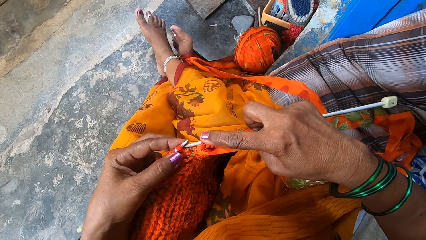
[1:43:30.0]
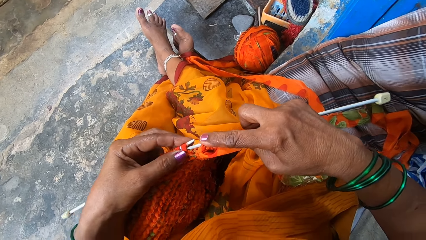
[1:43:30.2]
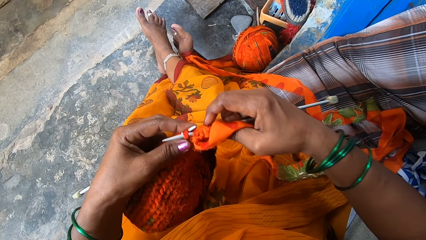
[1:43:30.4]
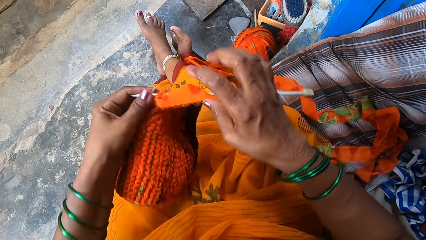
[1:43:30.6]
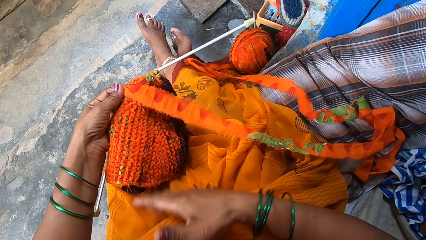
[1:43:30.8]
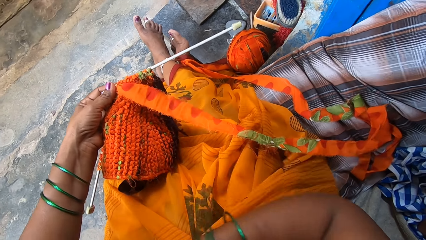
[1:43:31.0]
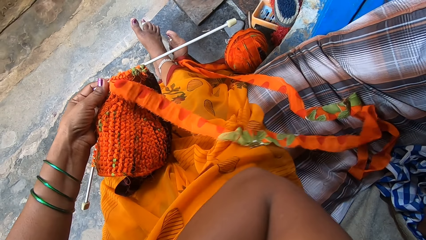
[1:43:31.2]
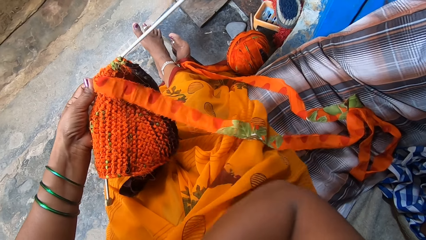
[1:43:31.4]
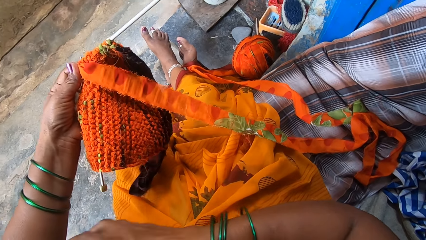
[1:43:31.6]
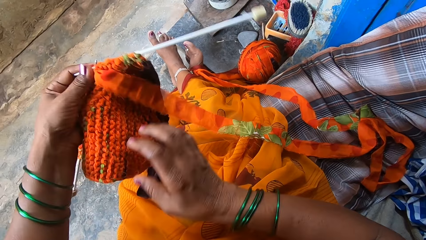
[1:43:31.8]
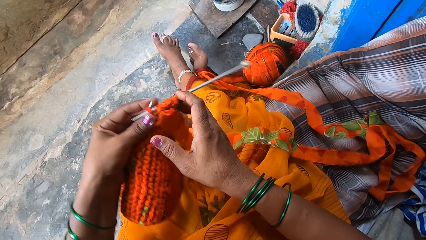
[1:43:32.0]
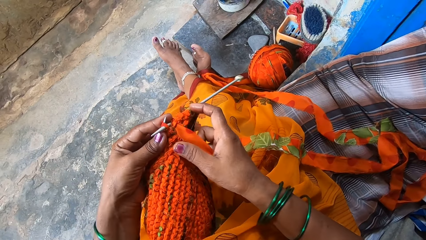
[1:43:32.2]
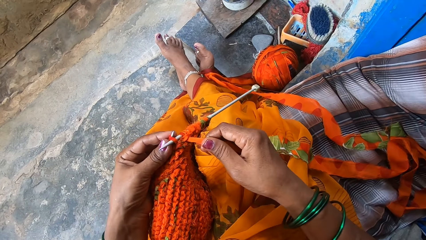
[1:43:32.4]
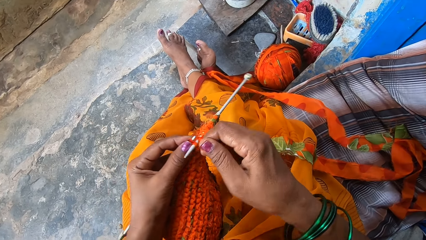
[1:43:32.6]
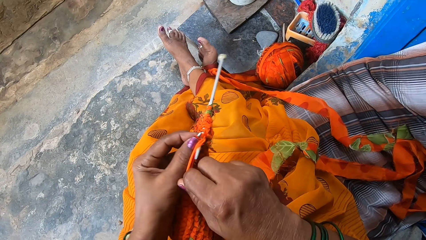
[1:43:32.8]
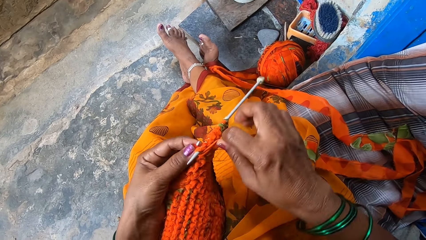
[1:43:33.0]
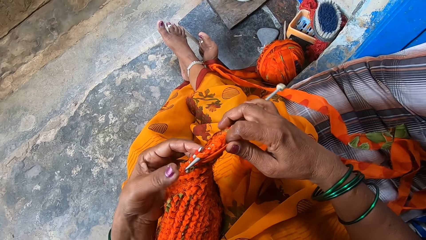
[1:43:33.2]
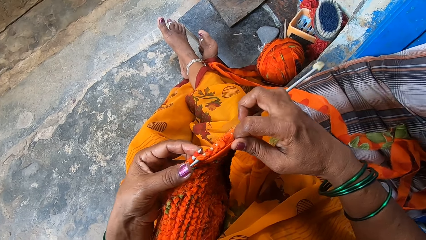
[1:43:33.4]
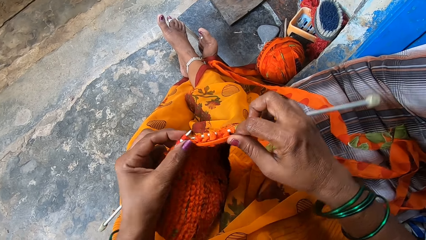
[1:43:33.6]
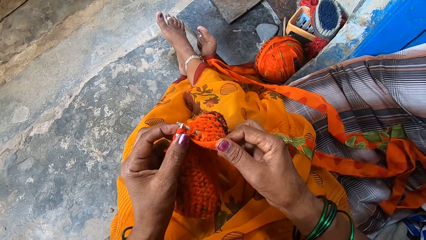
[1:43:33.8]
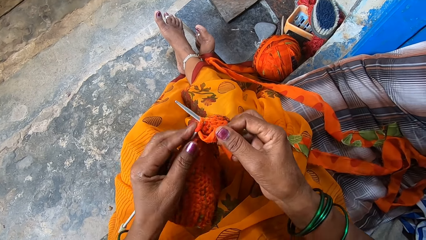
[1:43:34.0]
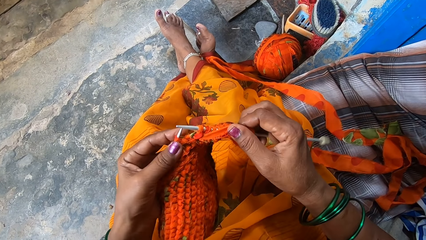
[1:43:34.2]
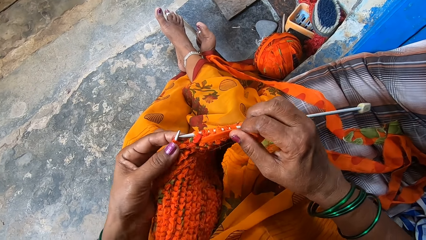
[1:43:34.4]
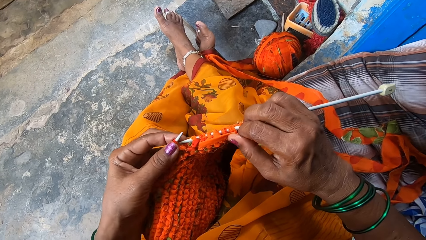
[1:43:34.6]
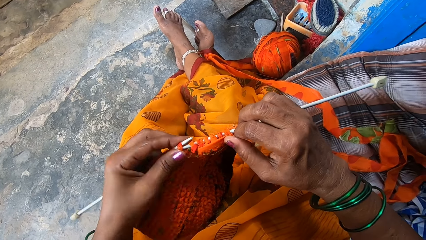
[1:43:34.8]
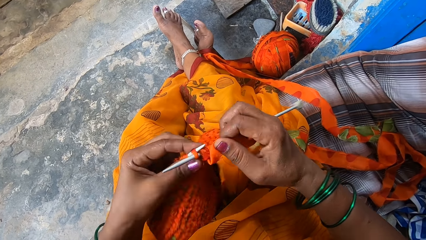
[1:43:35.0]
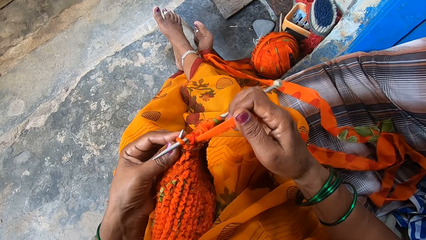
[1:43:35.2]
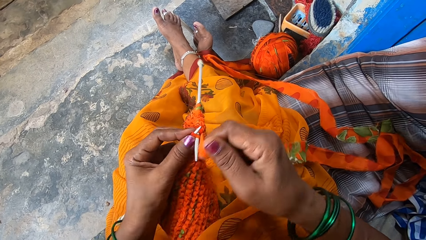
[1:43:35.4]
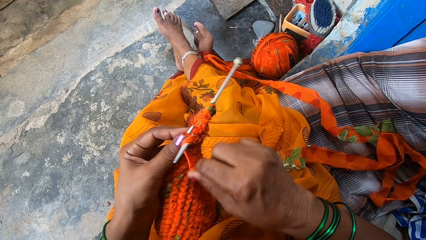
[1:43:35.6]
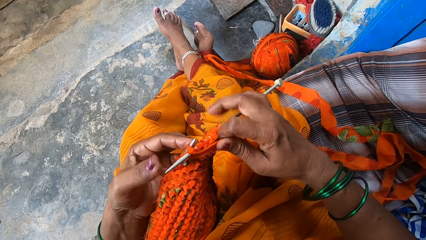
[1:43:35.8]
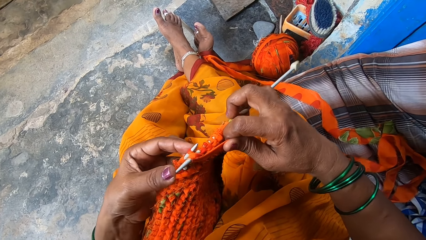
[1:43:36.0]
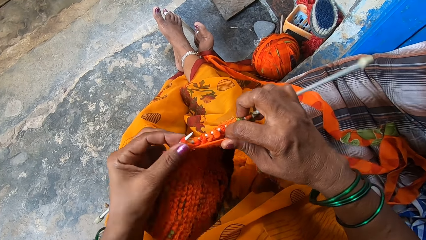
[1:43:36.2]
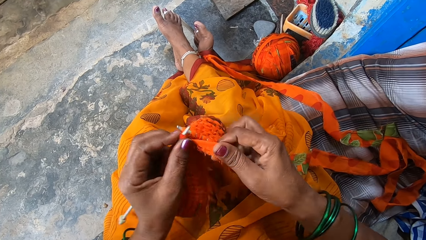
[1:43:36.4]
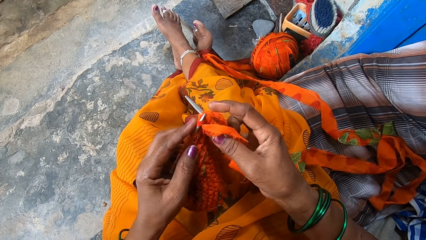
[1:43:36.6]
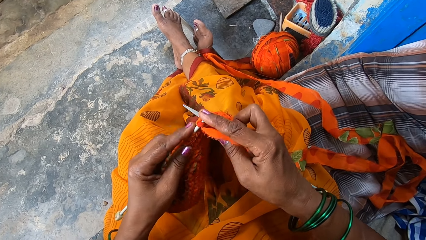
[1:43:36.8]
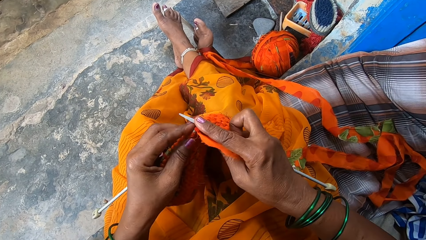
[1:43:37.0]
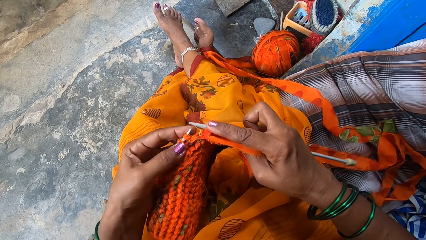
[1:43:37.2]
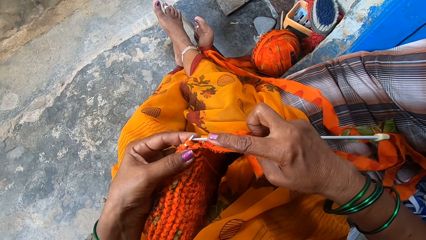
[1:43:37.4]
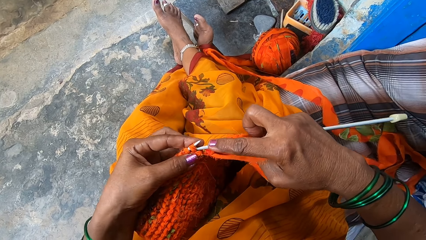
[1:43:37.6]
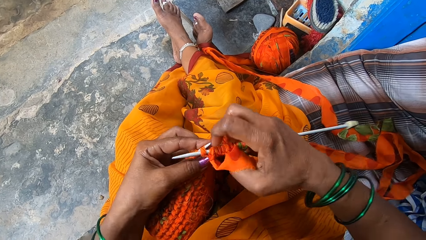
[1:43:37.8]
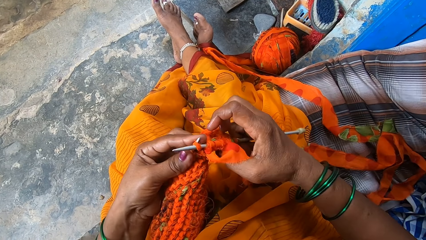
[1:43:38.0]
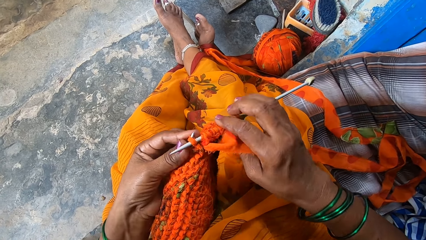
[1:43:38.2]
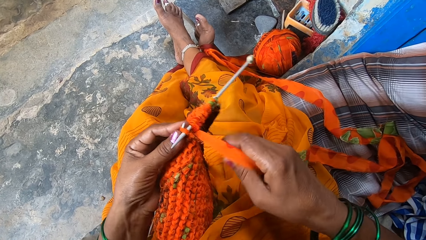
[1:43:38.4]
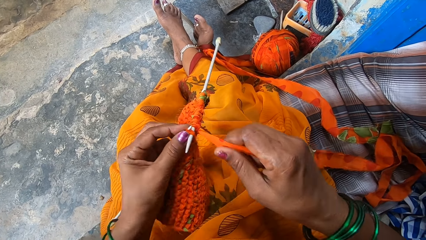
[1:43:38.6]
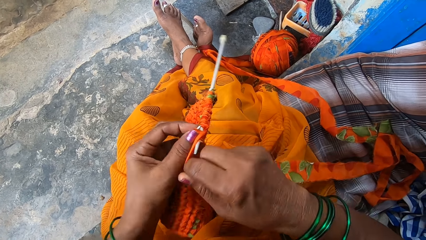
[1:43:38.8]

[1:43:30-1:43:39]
The camera wearer stops knitting. They knit.

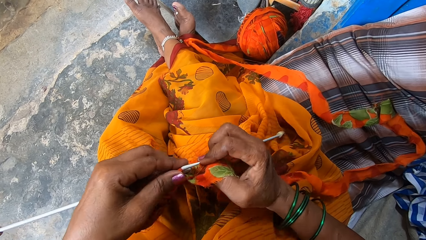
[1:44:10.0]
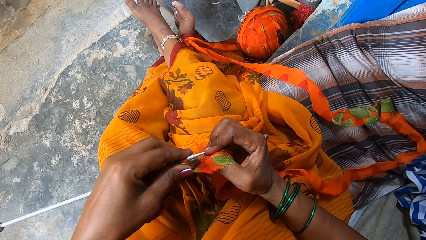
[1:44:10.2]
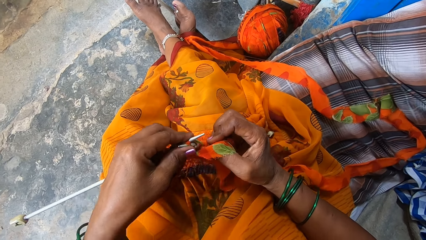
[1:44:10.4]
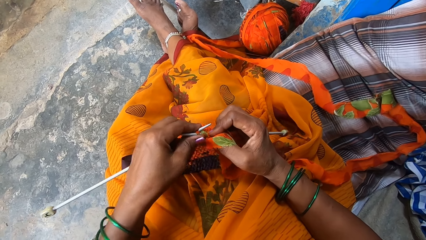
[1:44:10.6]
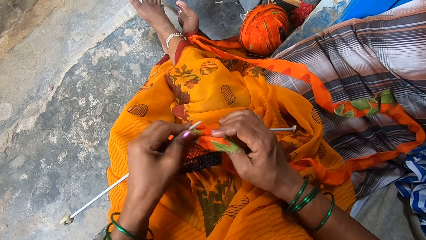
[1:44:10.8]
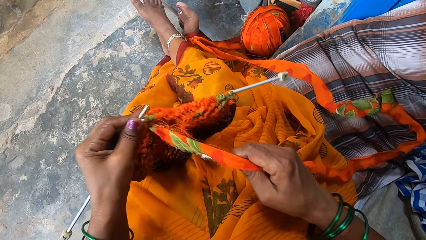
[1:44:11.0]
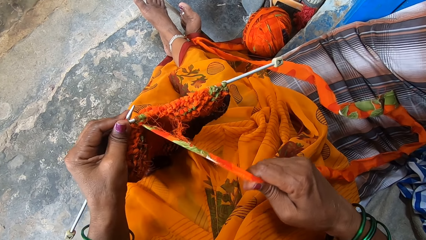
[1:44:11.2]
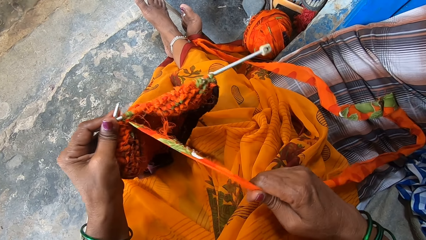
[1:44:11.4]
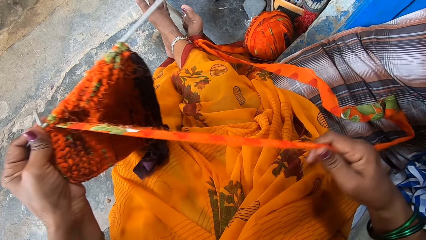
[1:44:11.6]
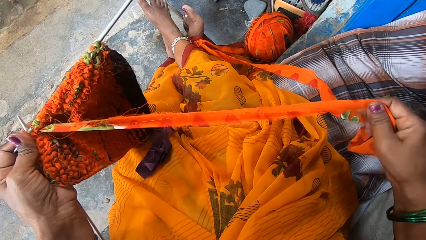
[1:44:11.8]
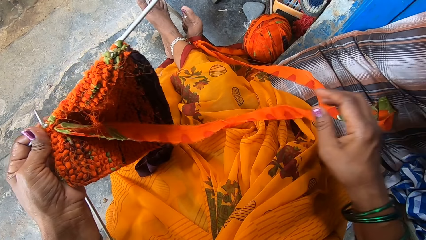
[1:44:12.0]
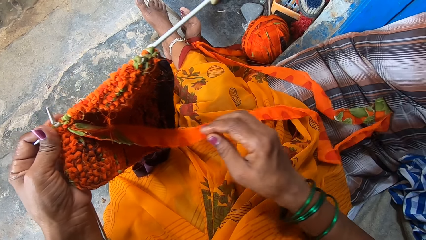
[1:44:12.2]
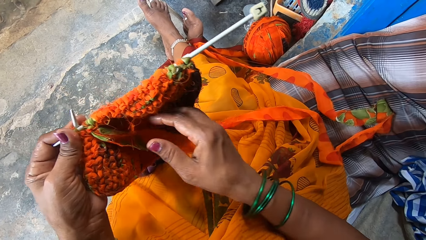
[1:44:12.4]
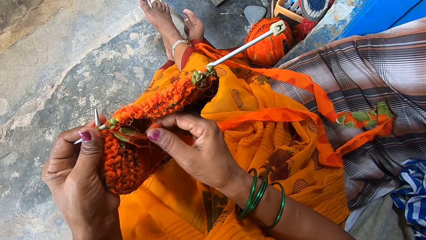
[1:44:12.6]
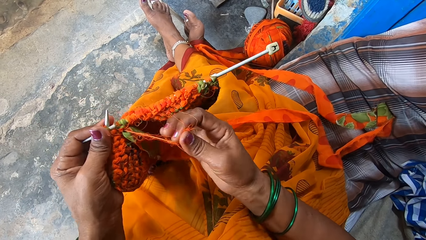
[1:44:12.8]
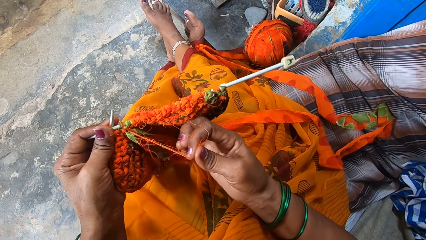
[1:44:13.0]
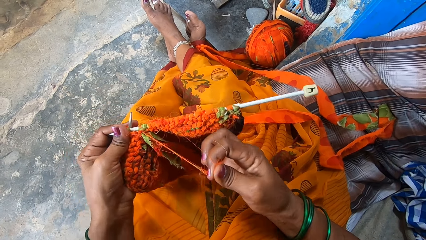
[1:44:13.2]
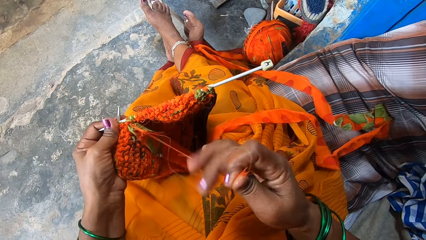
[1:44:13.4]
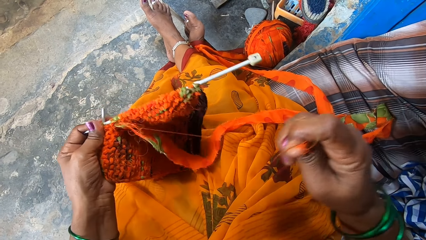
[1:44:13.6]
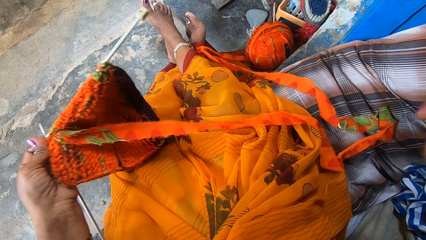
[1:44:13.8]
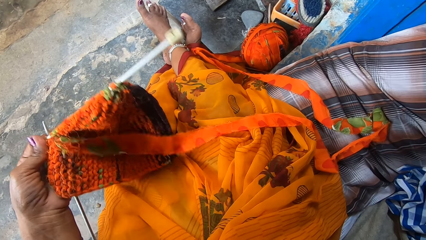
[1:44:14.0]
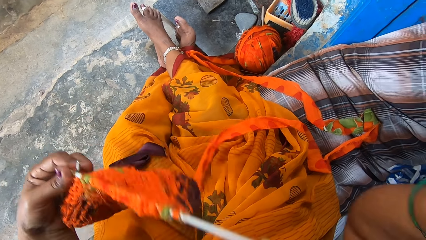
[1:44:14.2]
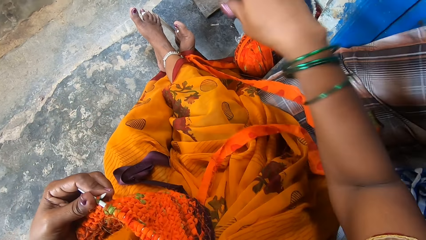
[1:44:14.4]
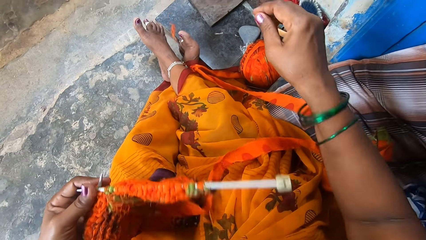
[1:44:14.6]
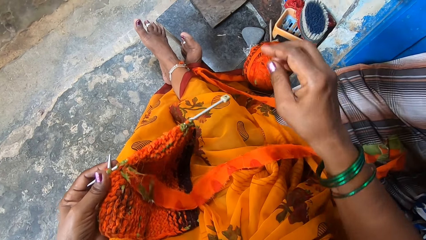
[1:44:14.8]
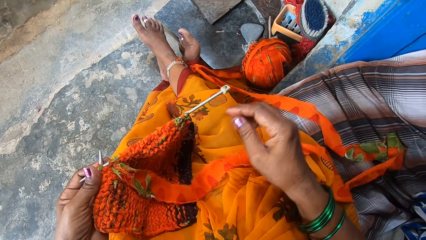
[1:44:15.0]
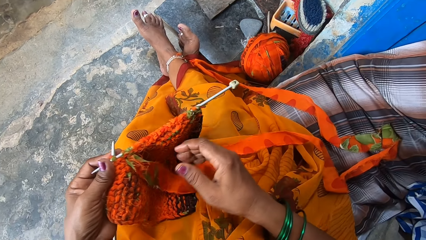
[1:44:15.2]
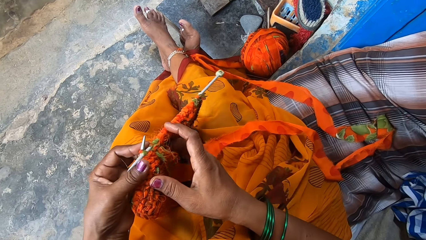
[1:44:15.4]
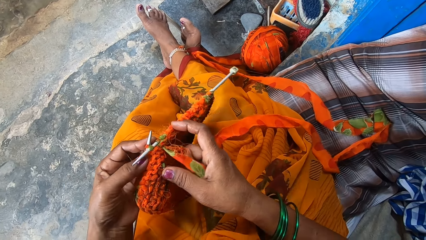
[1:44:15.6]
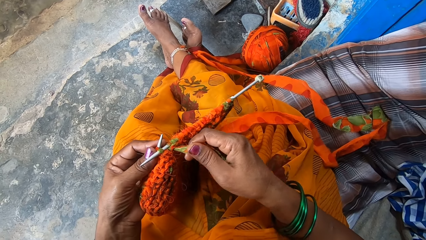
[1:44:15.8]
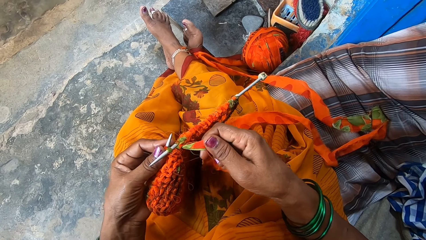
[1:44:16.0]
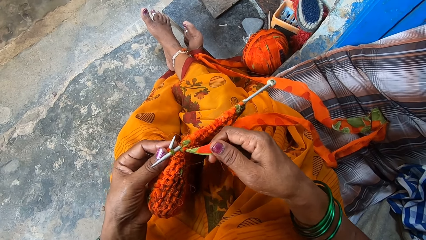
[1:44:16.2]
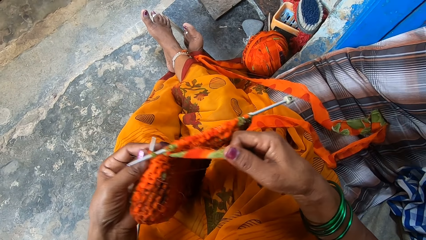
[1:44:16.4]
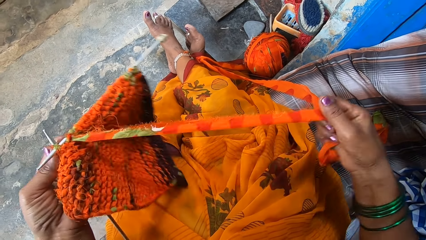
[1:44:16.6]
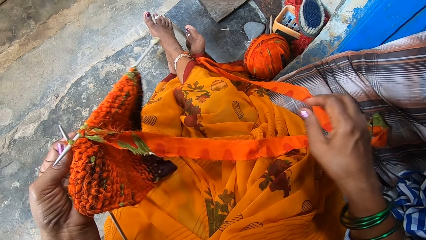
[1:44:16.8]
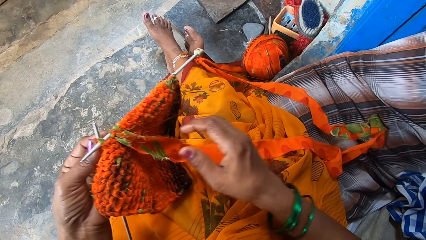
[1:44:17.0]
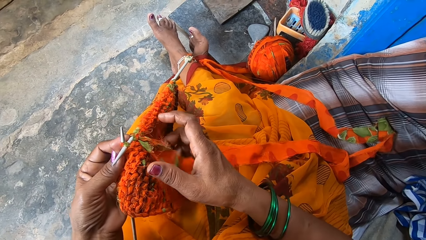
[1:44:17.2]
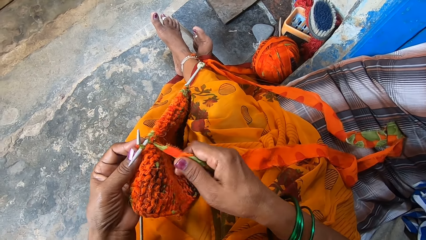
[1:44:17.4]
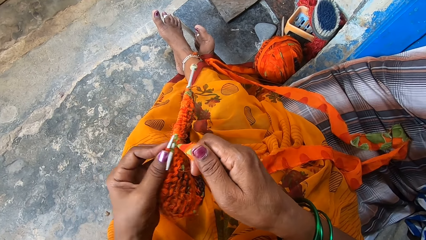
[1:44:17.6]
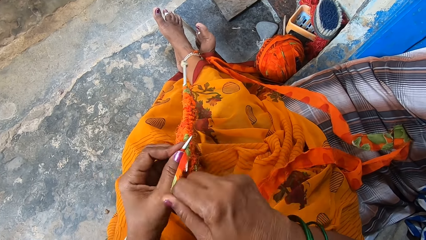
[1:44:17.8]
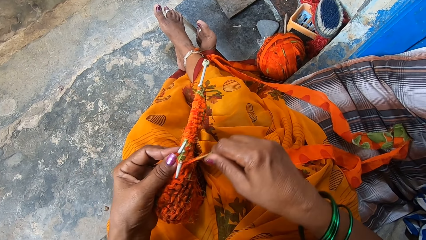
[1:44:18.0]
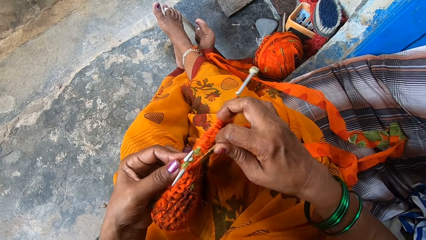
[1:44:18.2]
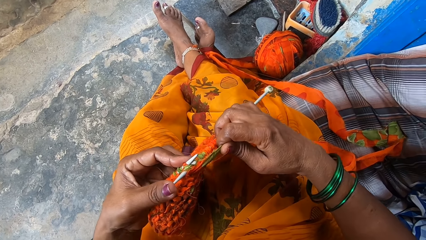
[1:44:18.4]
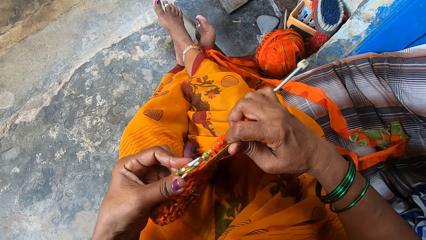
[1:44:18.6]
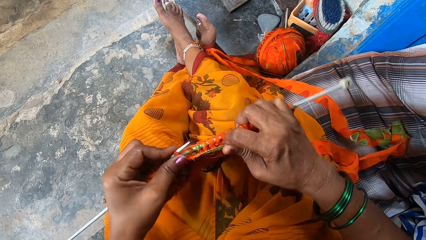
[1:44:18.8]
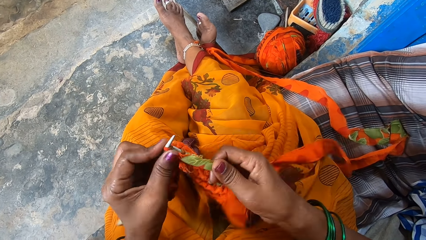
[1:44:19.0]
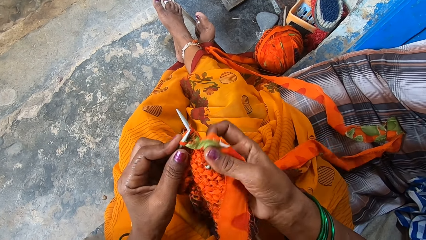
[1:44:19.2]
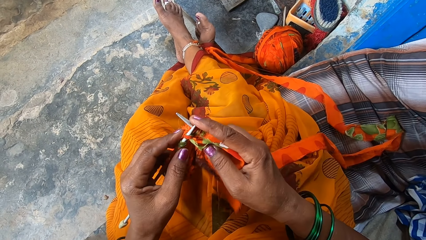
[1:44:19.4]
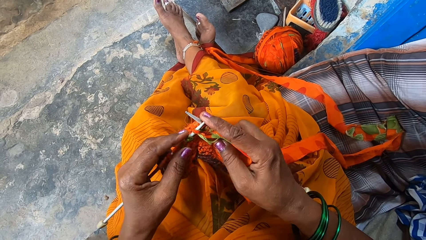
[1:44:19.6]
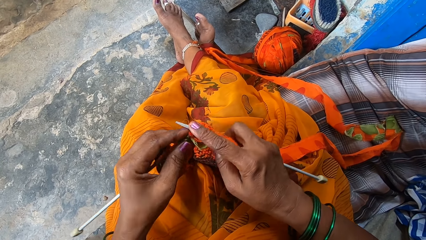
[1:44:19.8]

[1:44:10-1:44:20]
The camera wearer pulls out more fabrics. They pull threads on a cloth. They cut out the thread in the fabrics. They pull out more fabrics. They cut out the thread in the fabrics.
